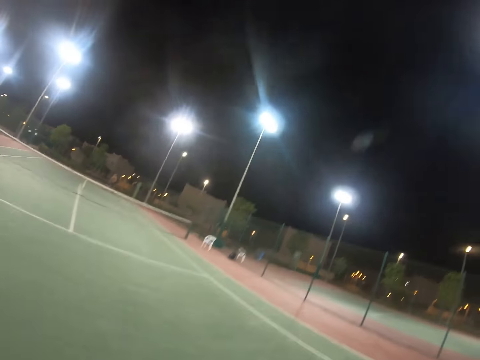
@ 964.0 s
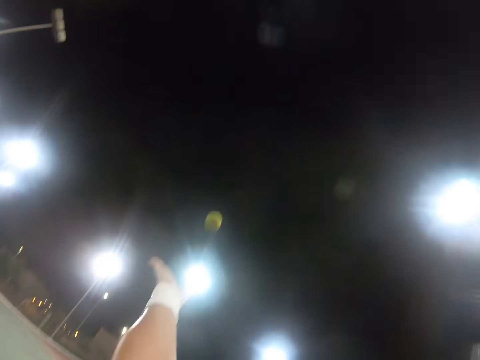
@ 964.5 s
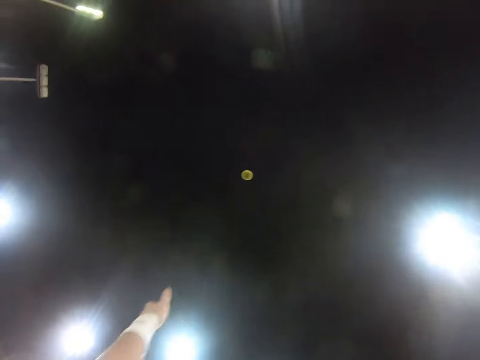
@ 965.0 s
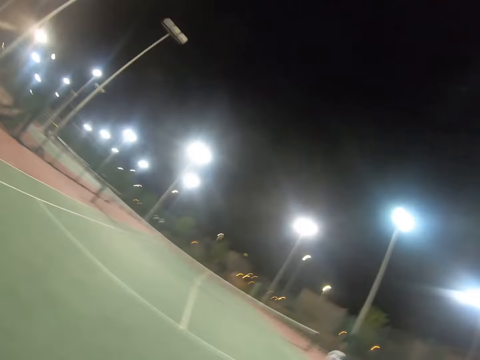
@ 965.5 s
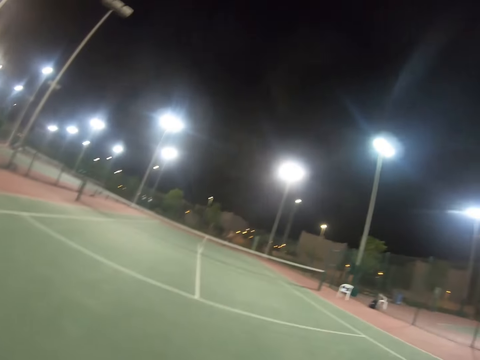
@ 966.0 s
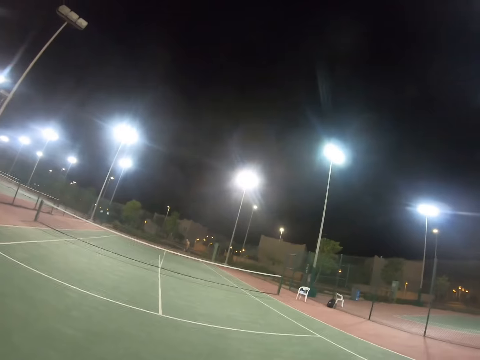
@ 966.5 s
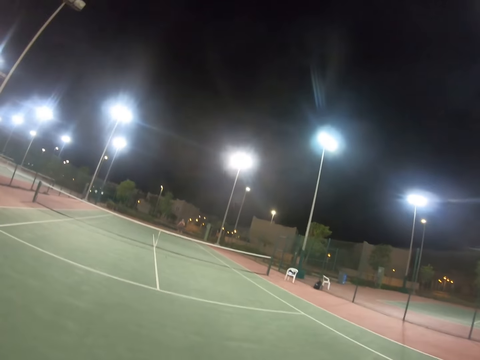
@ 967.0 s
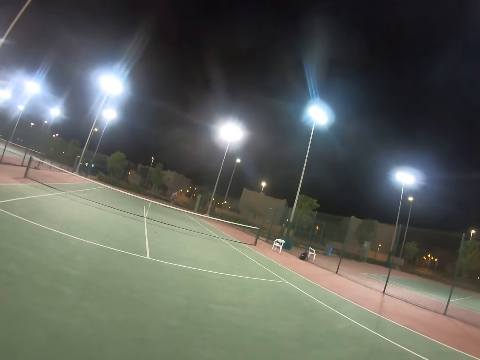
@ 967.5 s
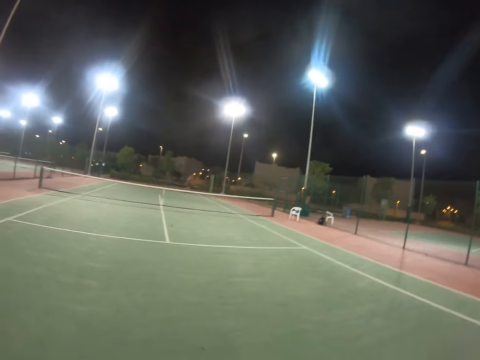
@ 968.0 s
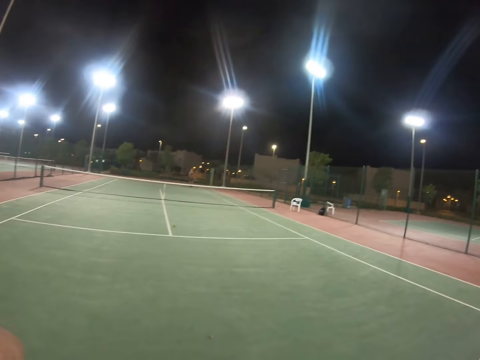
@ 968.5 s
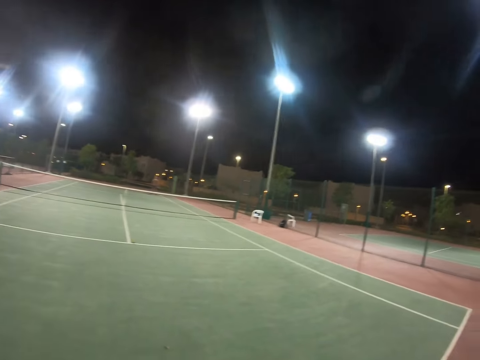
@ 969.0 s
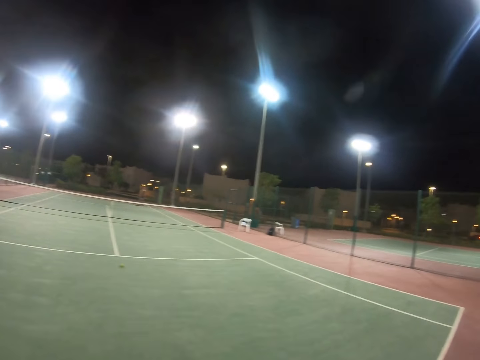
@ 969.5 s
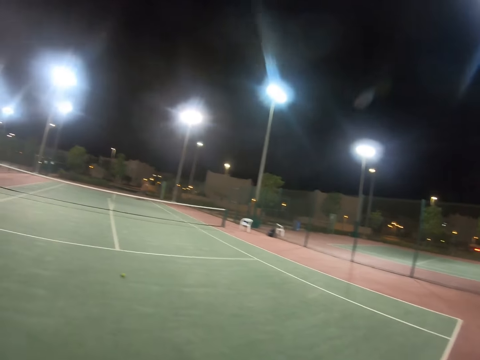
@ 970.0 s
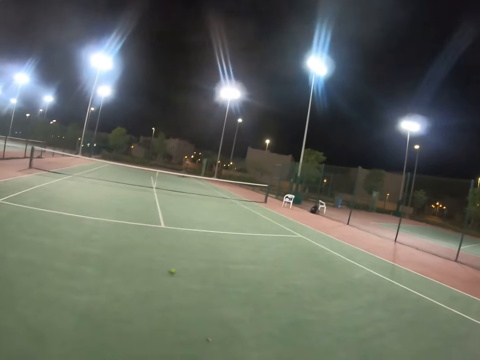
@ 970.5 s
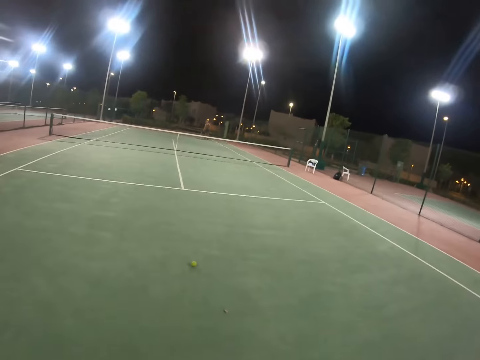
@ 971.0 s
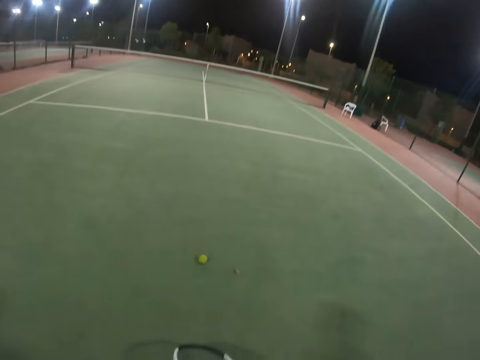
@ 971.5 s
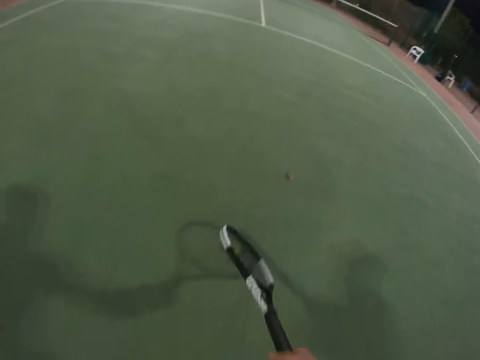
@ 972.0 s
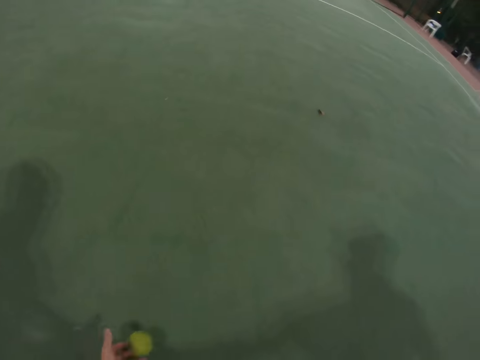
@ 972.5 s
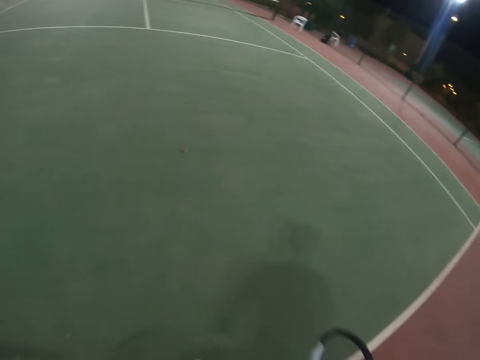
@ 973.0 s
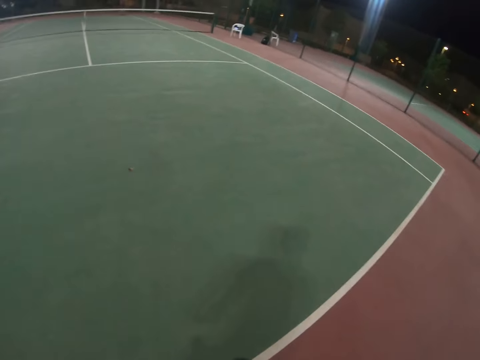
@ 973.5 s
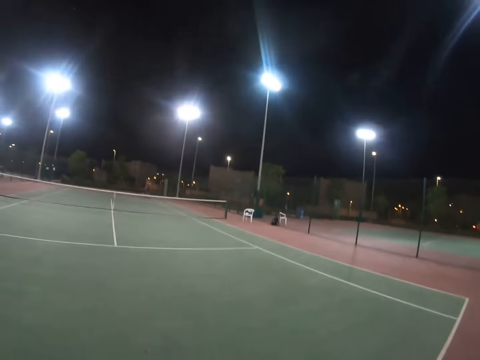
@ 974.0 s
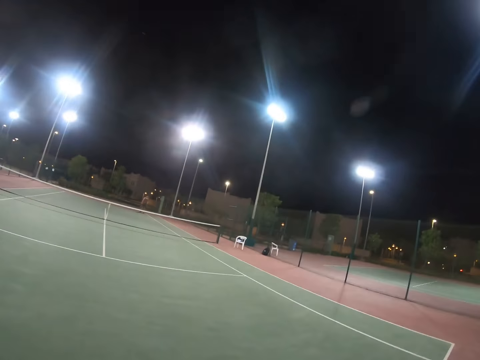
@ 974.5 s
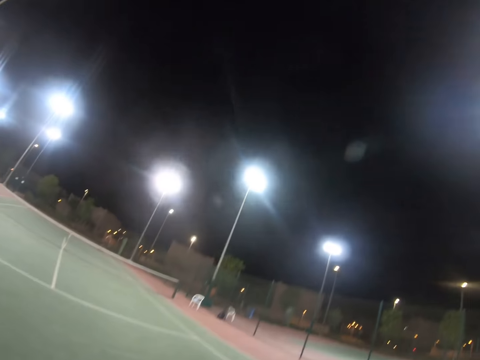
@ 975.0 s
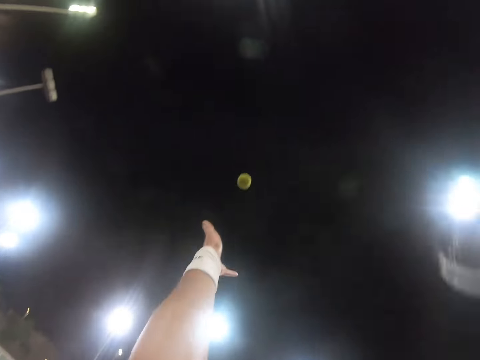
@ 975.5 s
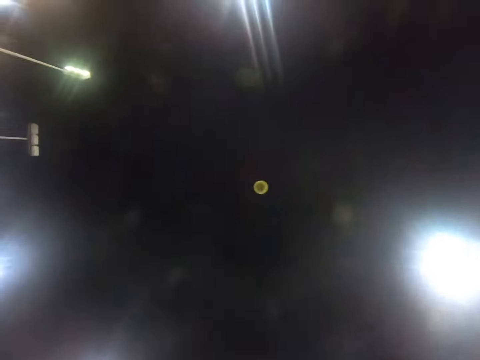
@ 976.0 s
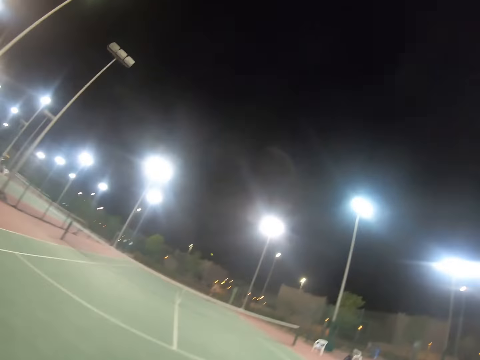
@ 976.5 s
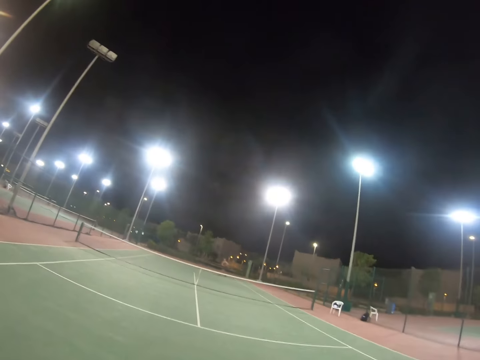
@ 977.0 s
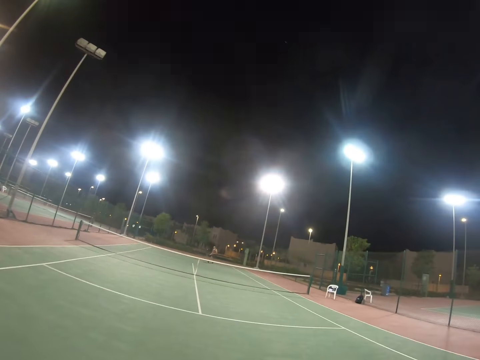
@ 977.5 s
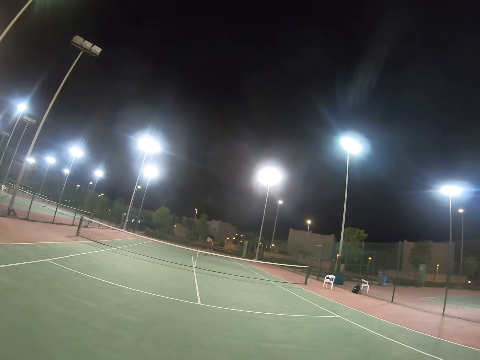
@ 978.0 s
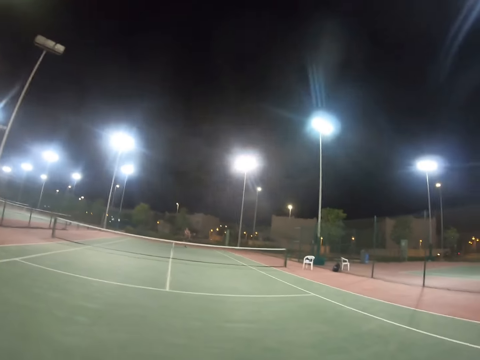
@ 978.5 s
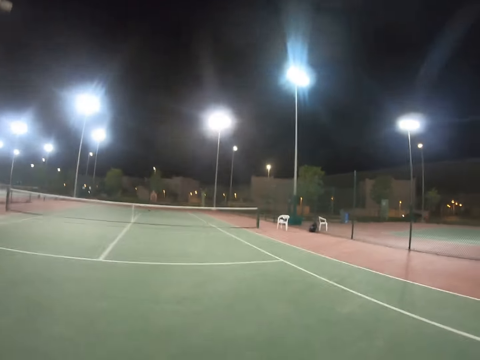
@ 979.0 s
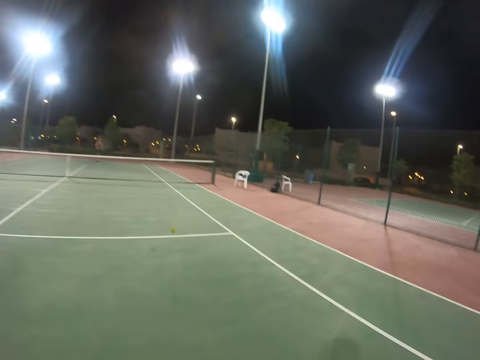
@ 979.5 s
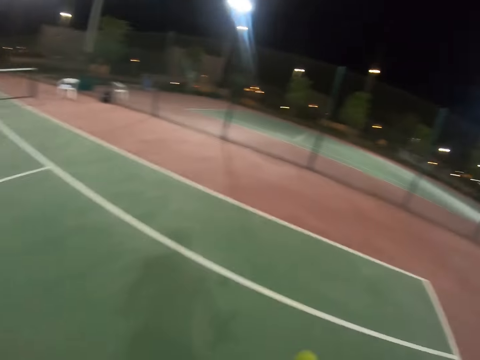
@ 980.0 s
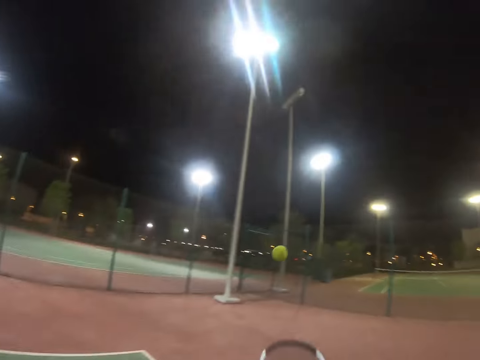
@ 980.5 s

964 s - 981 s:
The camera wearer tosses the tennis ball and serves the tennis ball with the tennis racket. A person walks on the tennis court. The camera wearer tosses the tennis ball and serves the tennis ball with the tennis racket. The person serves the tennis ball with the tennis racket.

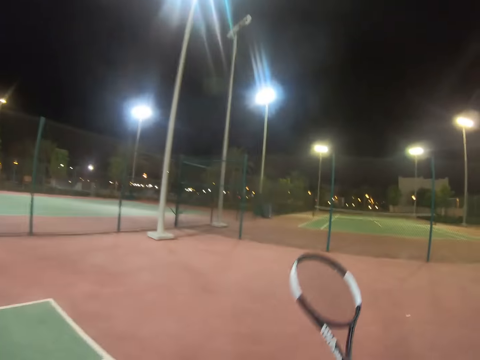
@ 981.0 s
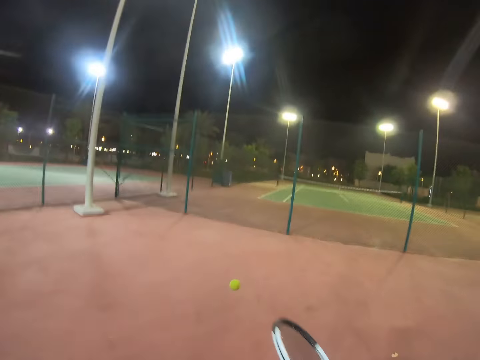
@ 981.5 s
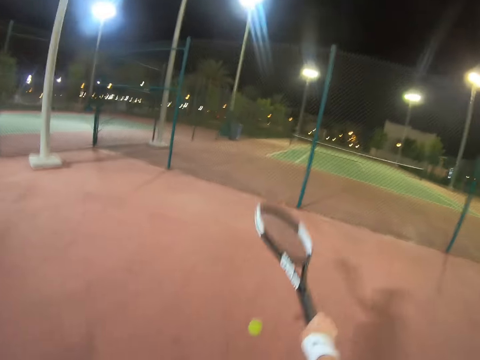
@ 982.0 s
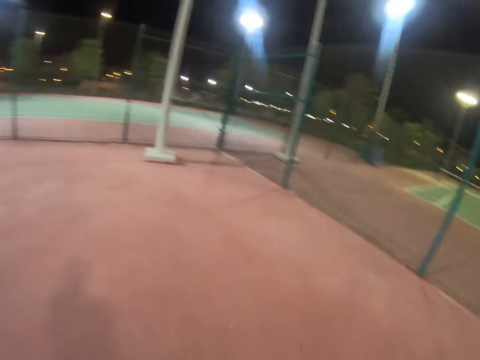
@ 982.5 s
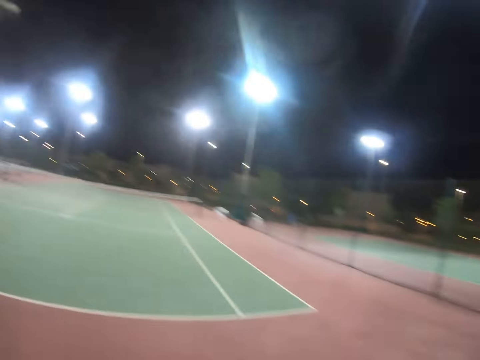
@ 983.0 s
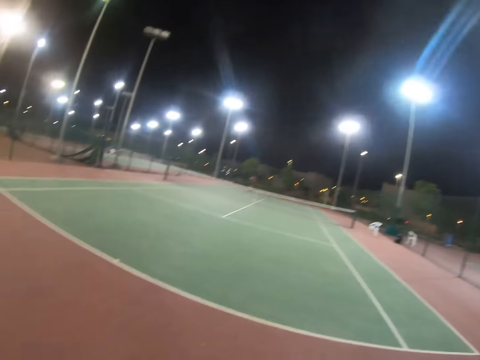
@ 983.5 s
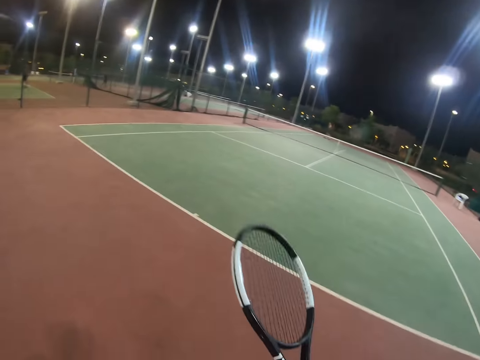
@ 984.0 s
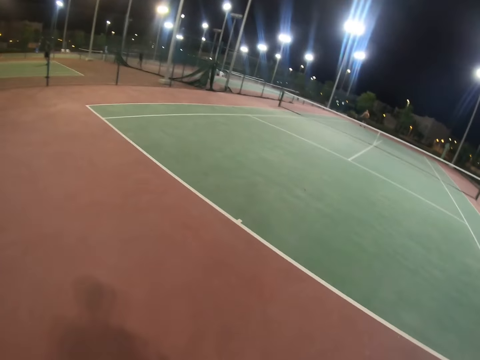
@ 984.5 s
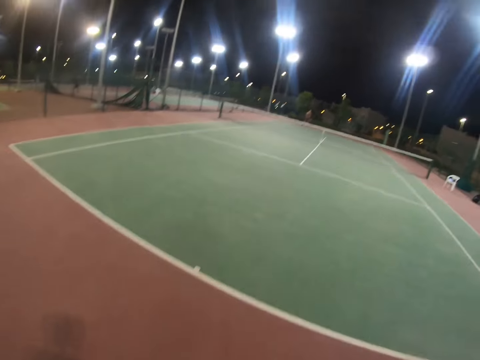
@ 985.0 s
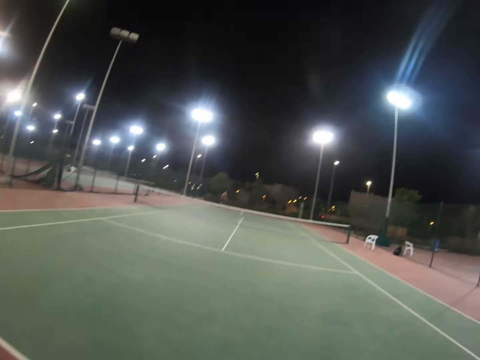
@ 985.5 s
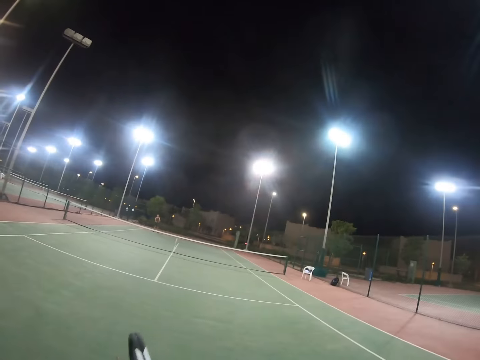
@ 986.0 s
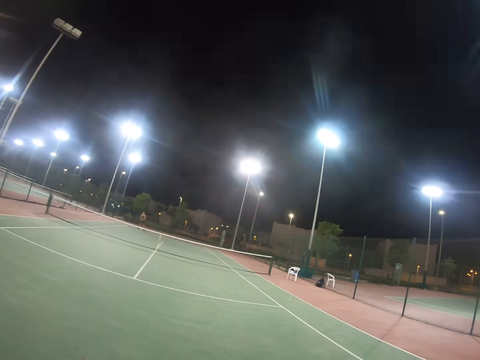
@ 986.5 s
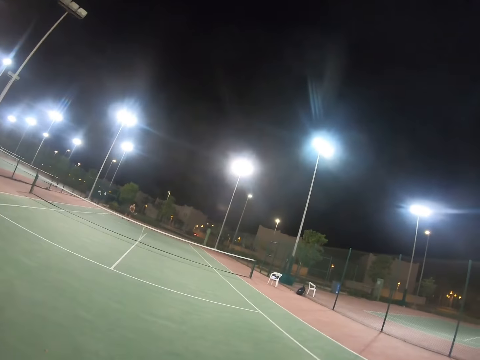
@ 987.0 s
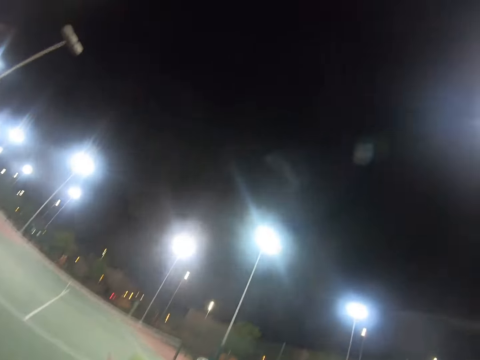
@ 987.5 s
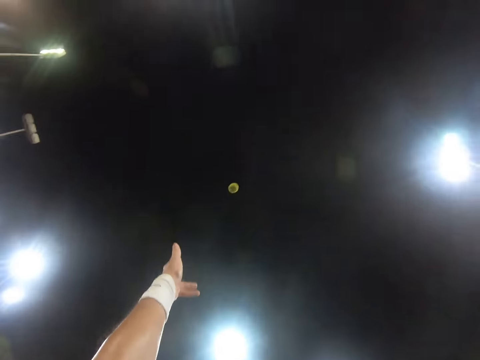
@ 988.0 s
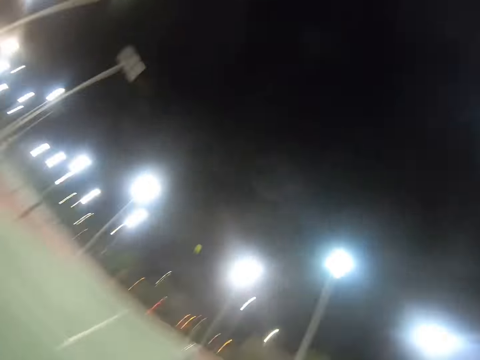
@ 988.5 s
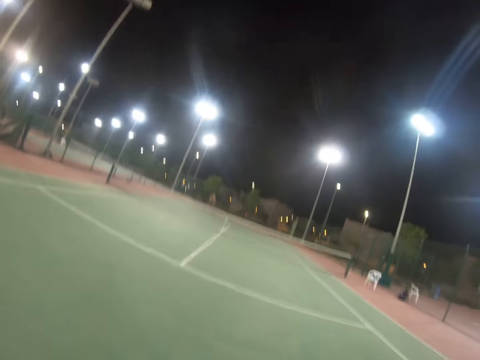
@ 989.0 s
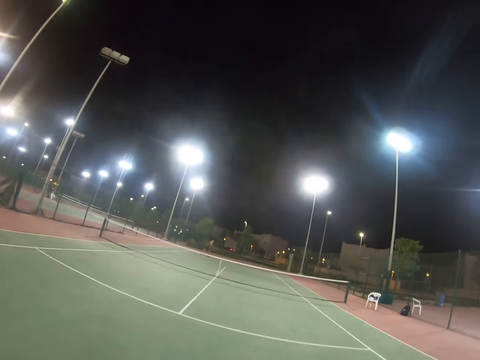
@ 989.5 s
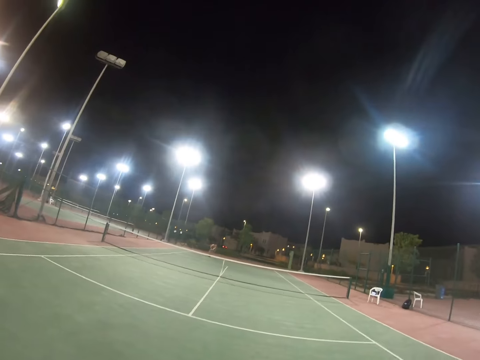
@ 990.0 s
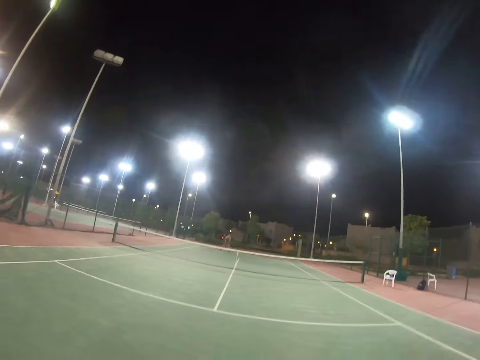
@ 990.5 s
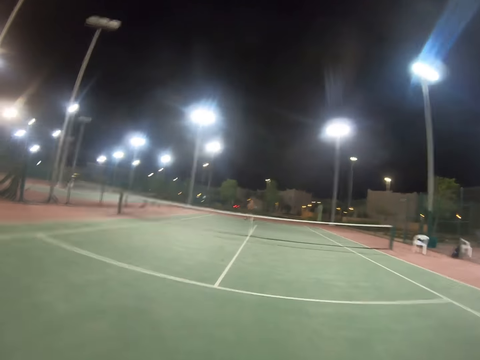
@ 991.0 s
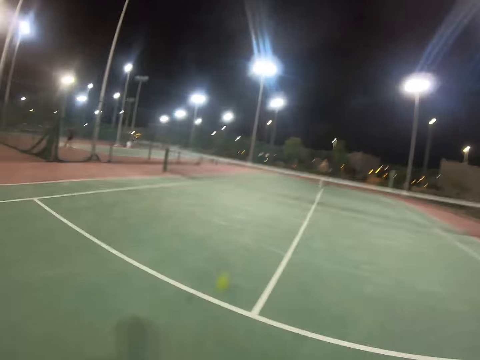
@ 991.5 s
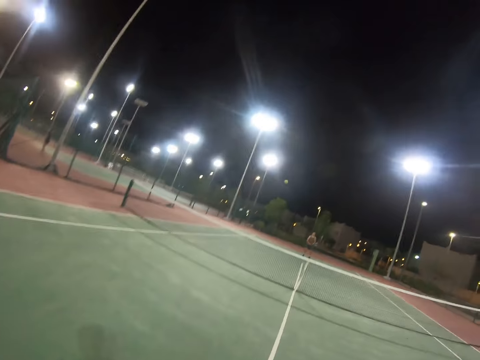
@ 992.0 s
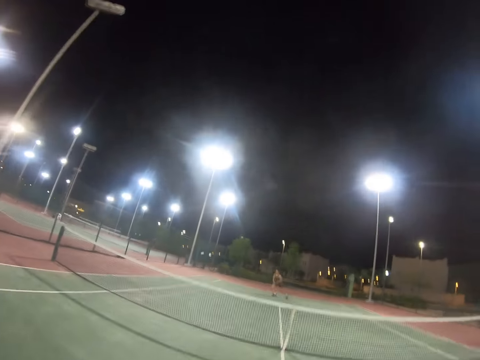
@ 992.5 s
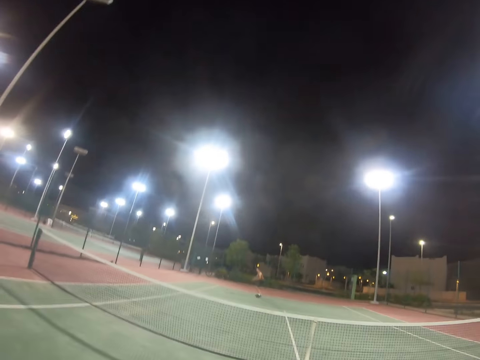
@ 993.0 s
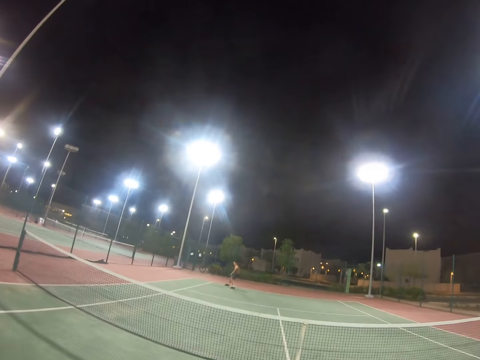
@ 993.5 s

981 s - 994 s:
The camera wearer bounces the tennis ball on the turf with the tennis racket. They toss the tennis ball and serve the tennis ball with the tennis racket. A person serves the tennis ball with the racket. The camera wearer serves the tennis ball with the racket.
